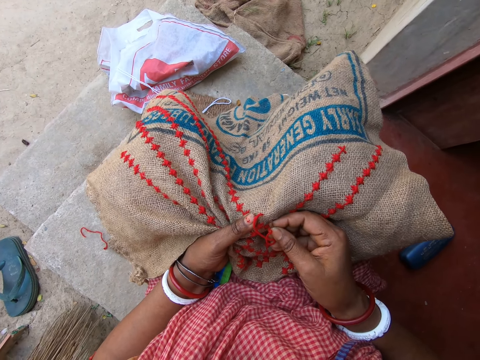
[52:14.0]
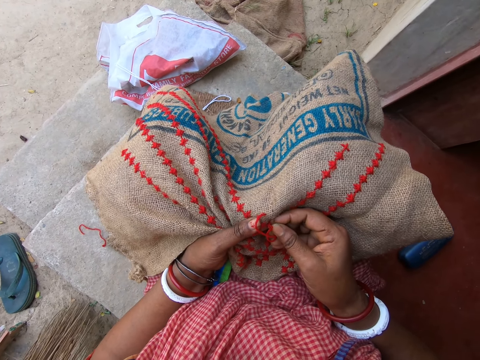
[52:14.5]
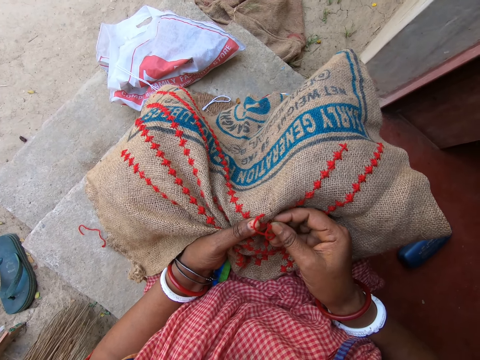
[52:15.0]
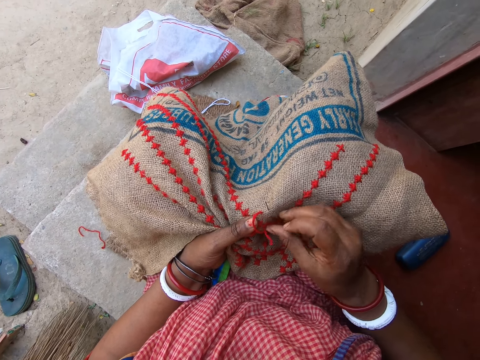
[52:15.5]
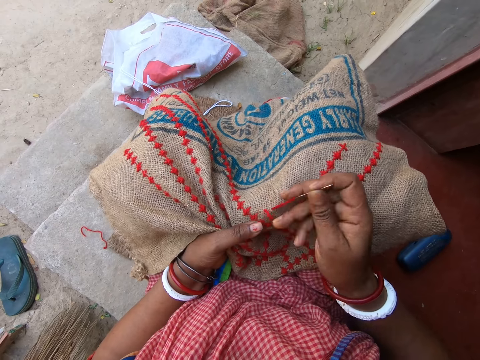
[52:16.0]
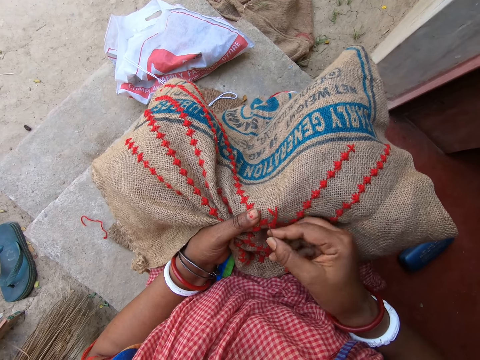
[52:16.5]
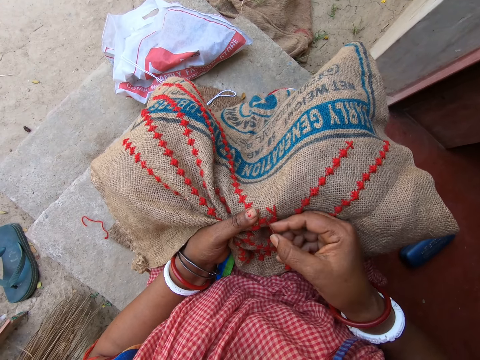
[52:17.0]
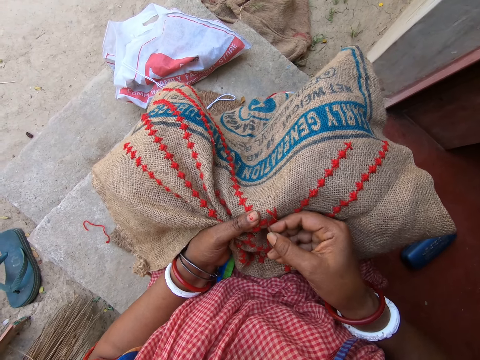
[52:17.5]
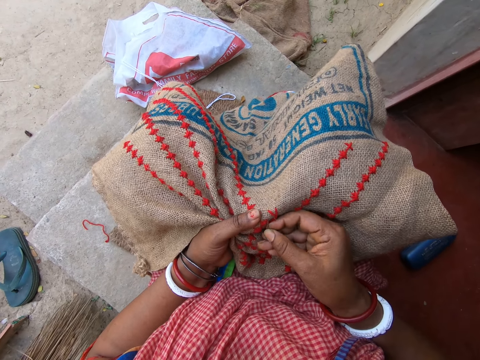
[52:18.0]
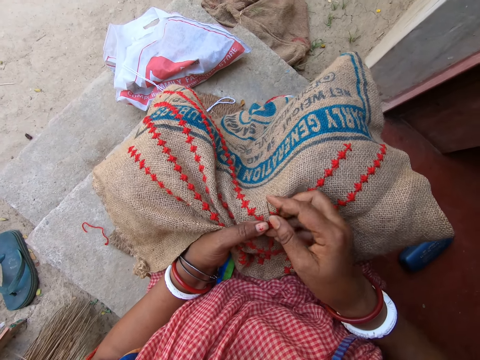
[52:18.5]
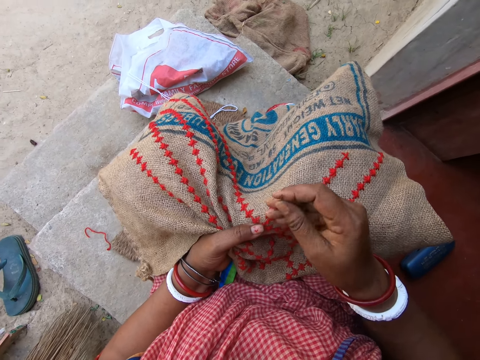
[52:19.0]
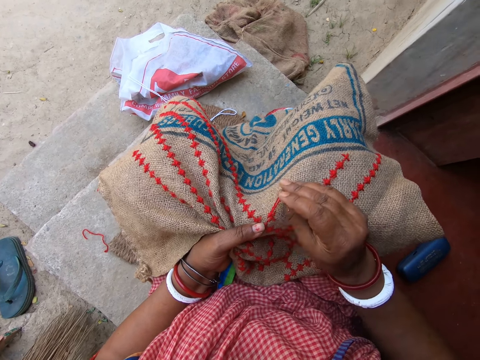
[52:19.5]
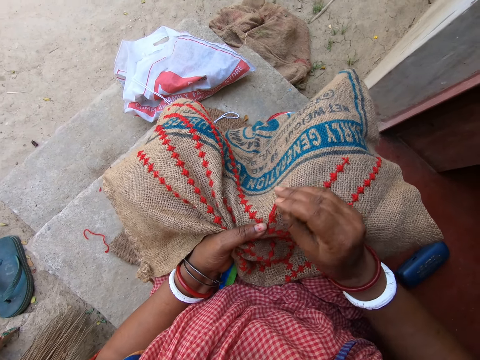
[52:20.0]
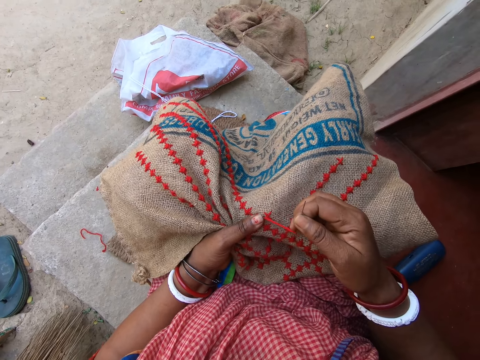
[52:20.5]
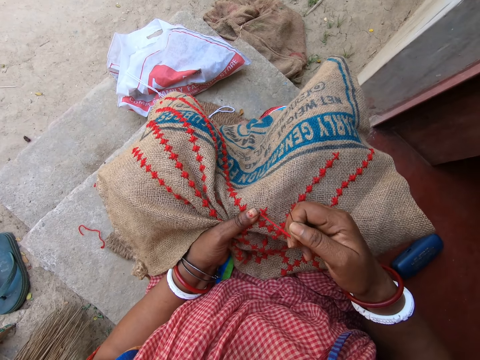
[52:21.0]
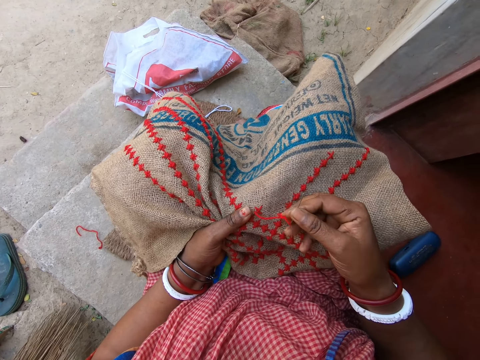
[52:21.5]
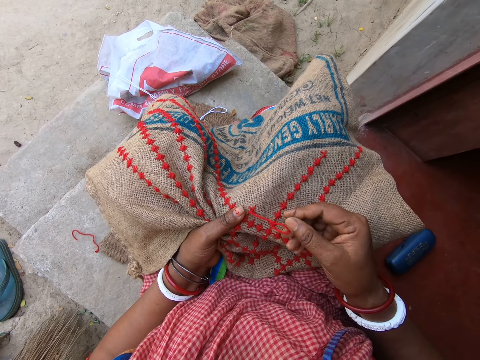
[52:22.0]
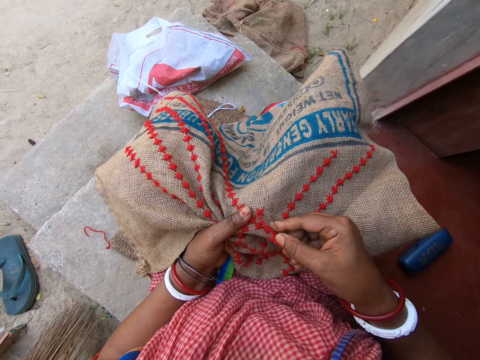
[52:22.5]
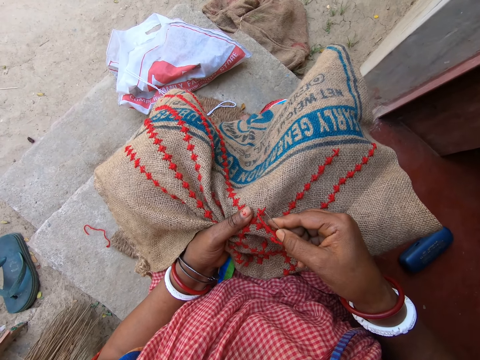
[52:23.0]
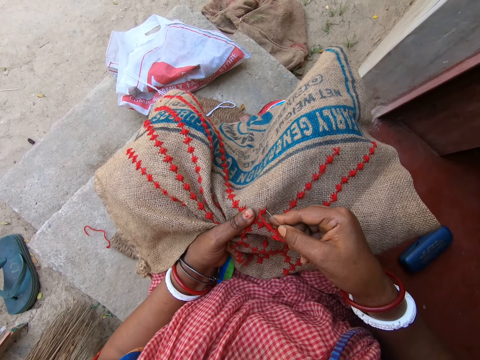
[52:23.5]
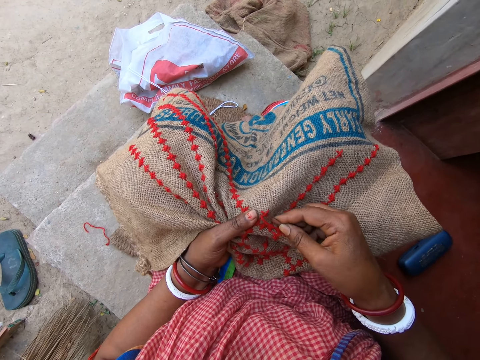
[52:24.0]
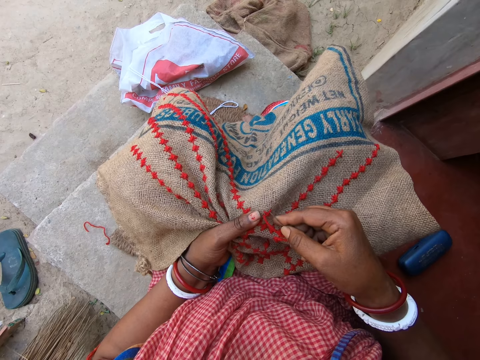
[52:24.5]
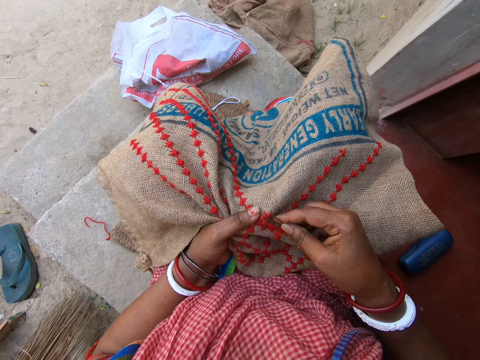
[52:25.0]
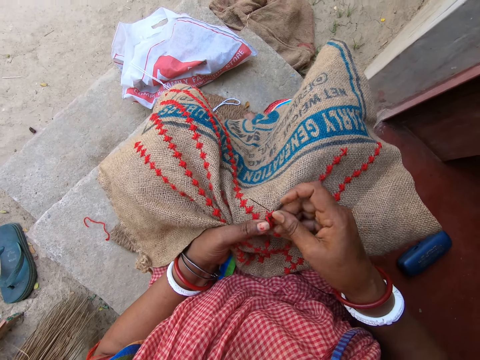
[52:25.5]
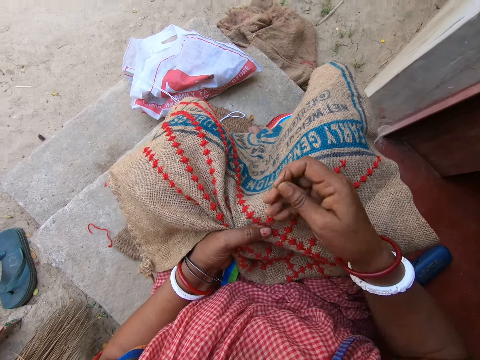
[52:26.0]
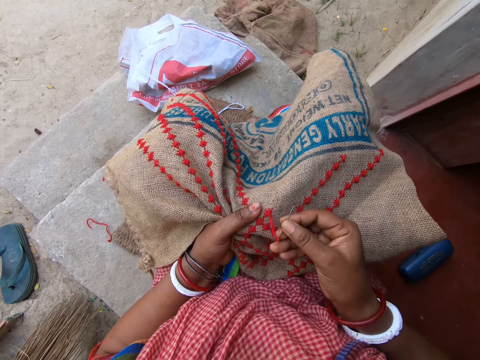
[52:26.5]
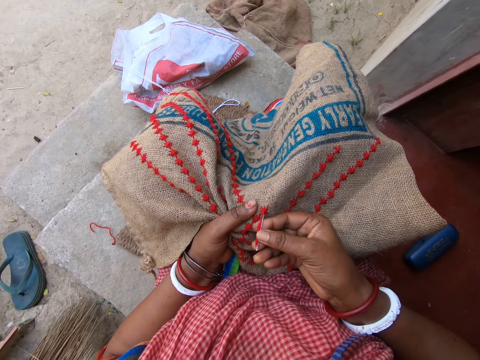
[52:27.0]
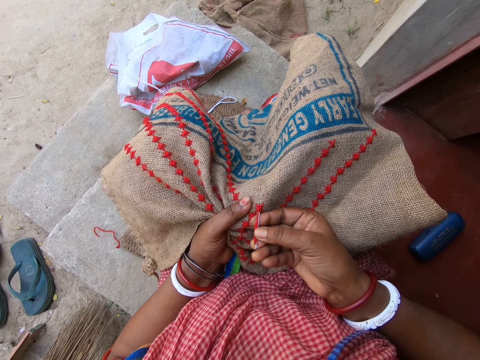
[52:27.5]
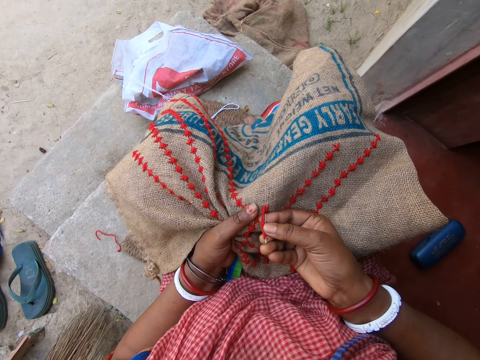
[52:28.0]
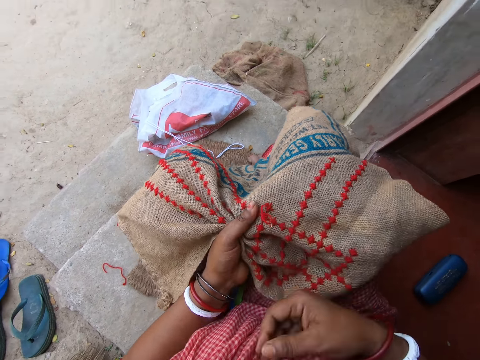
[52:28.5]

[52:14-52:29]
The camera wearer stitches a pattern on the cloth.

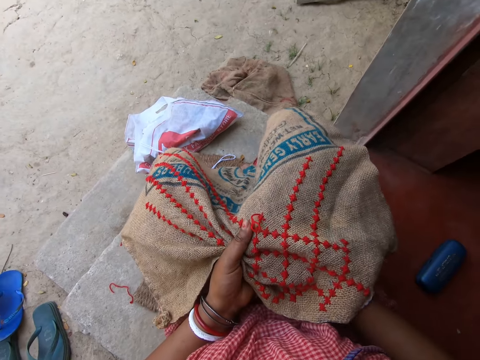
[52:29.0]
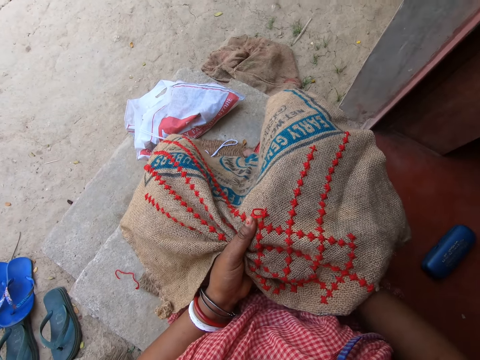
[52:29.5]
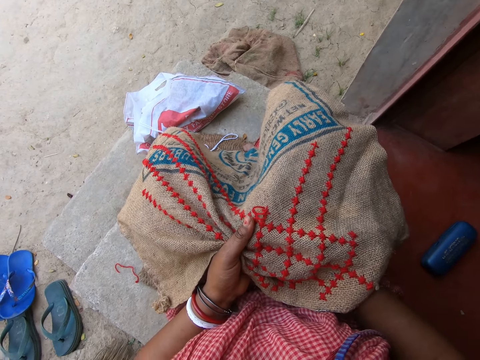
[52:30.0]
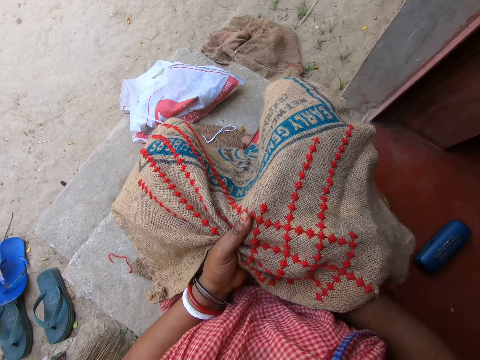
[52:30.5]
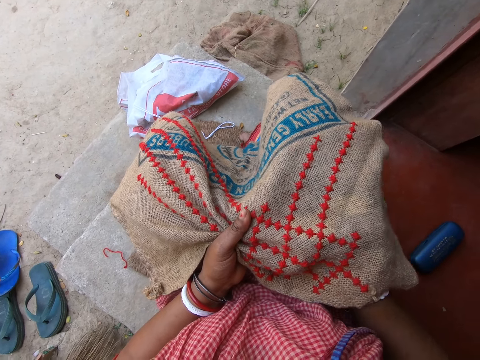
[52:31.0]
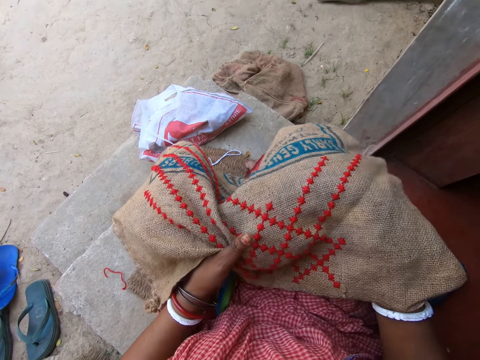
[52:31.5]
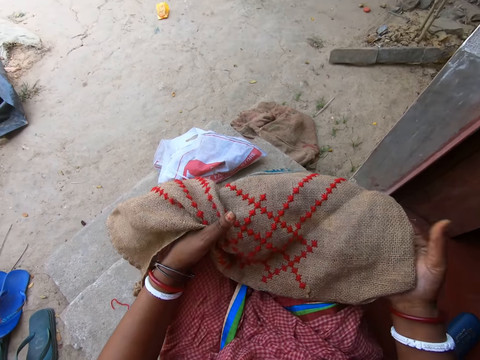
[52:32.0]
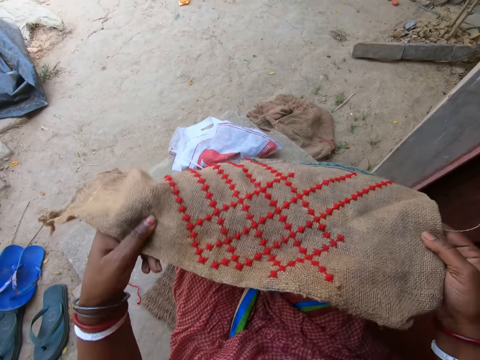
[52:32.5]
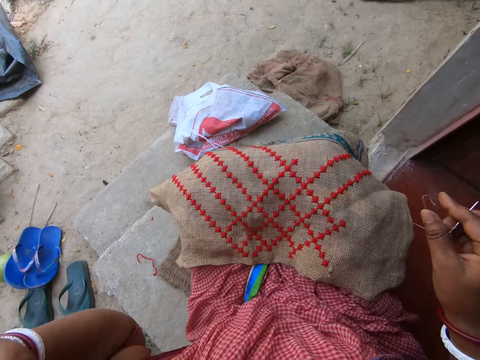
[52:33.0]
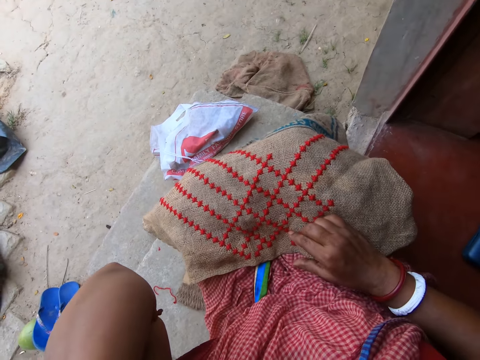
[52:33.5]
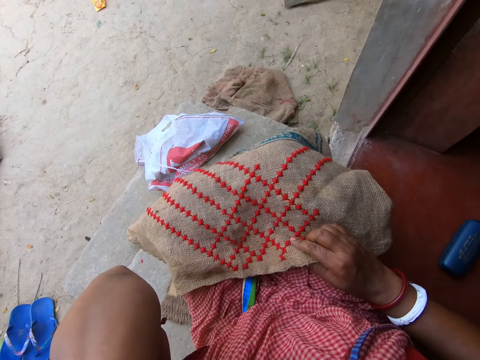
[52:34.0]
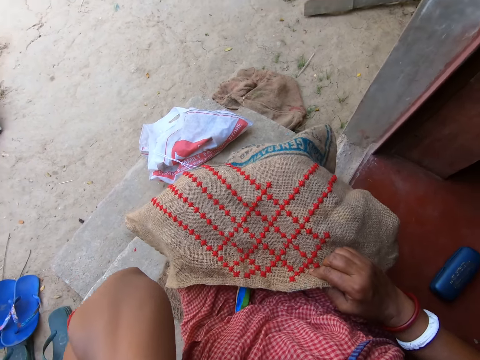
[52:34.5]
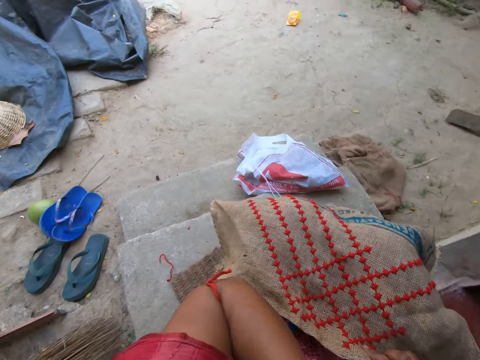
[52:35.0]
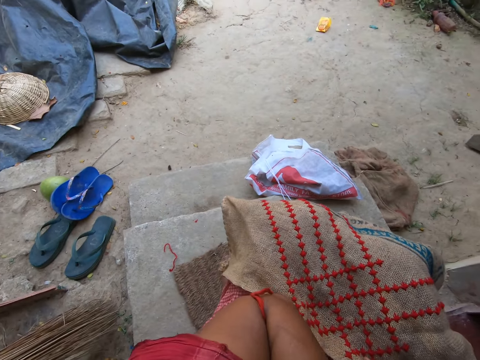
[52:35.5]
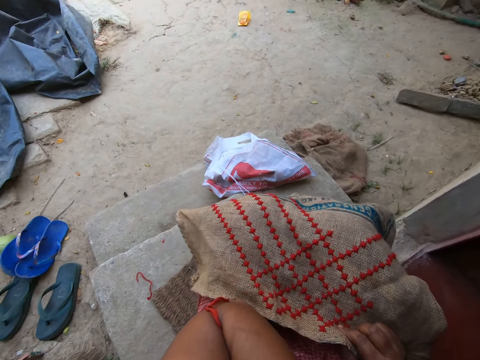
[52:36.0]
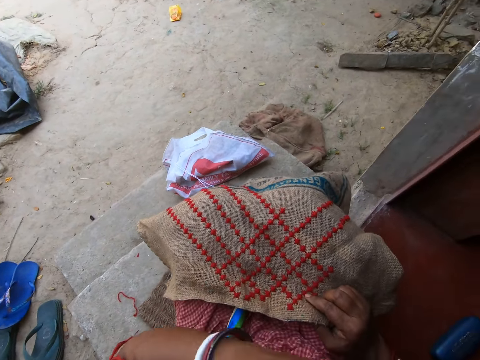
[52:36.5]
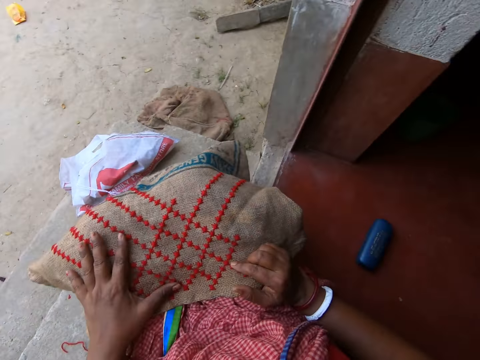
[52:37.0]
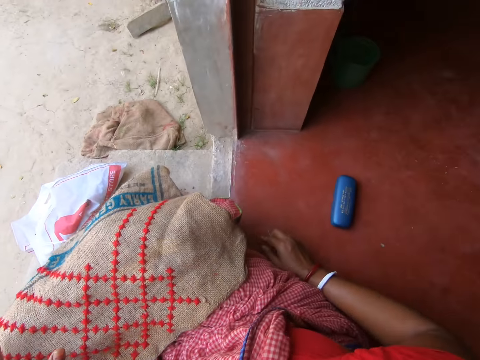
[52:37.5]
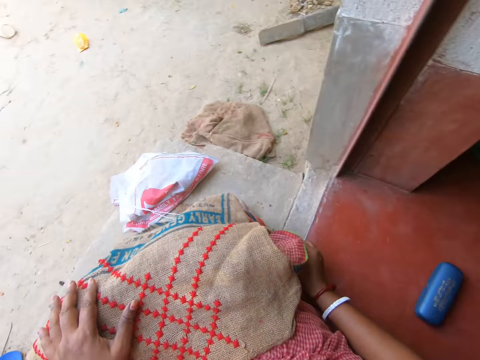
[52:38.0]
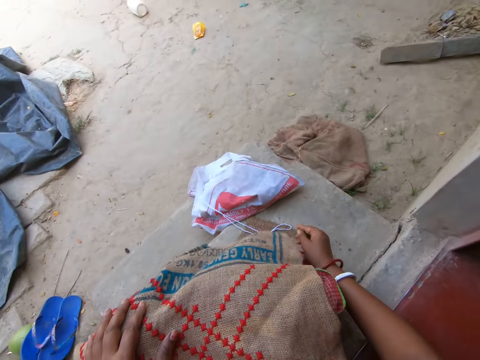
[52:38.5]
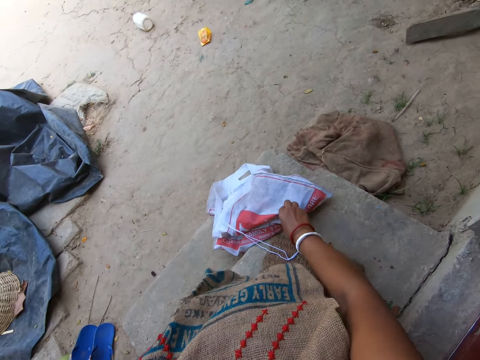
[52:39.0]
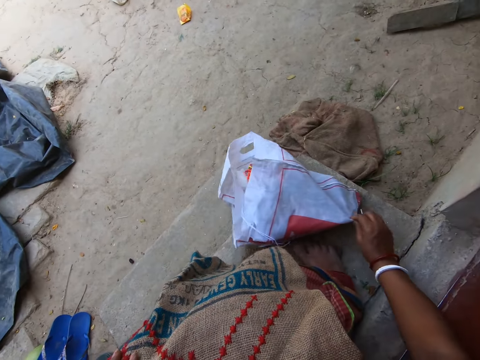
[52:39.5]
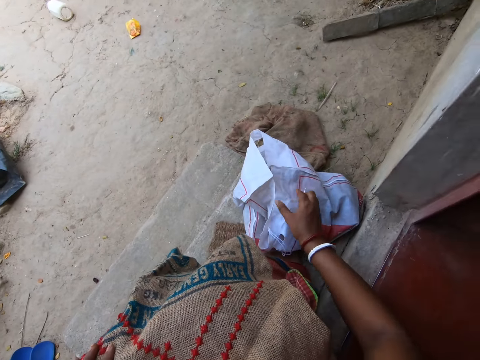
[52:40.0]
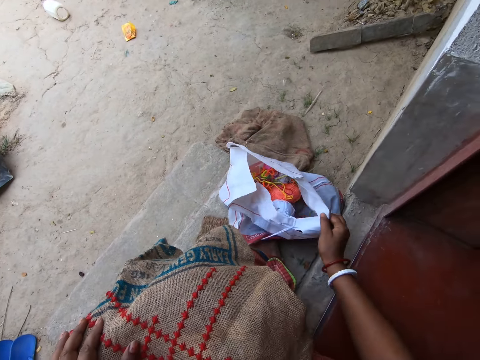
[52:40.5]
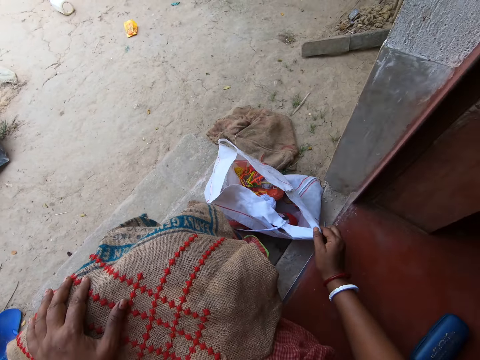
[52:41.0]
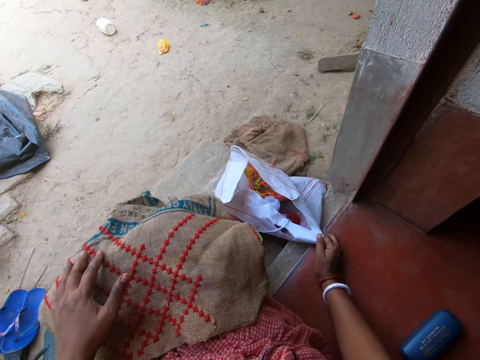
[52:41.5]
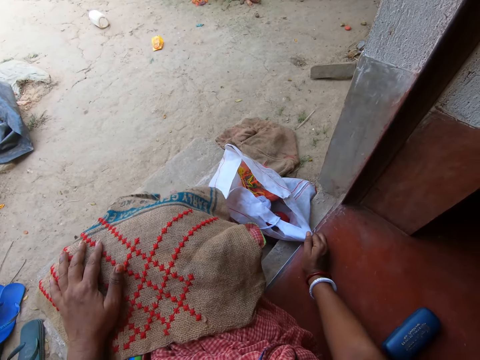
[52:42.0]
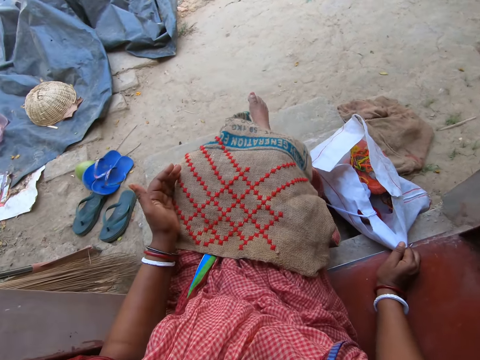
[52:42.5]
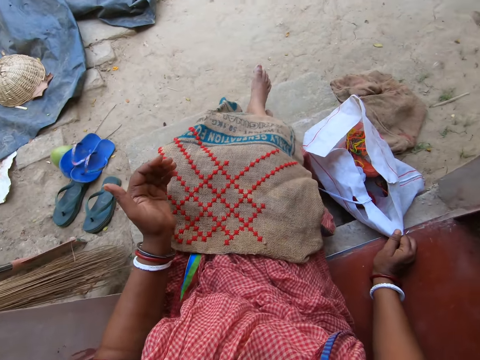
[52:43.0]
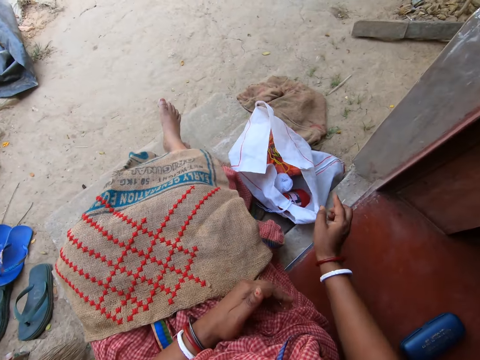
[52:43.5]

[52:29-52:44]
The camera wearer spreads a cloth on her lap. She raises the linen fabric on her lap with her hands and drops the linen fabric in her hands on her lap. She touches her left ear with her left hand. She holds a needle with her right hand. She pulls the cloth and holds the needle with her right hand. She adjusts the linen fabric on her lap with her right hand. She converses with a person. She places her left hand on the linen fabric on her lap. She holds the needle with her right hand. She holds it again. She converses with the person. She pulls a poly bag of threads on the ground closer with her right hand. She holds the bag, converses with the person, and holds the needle with her right hand.
